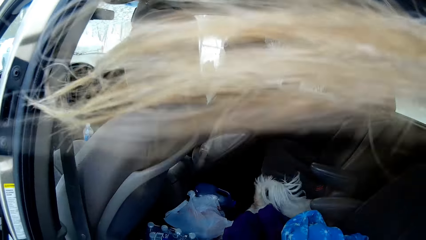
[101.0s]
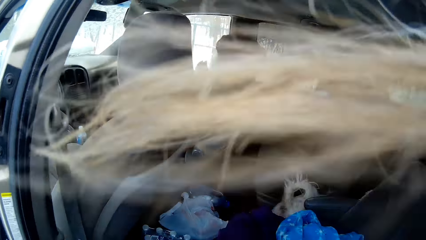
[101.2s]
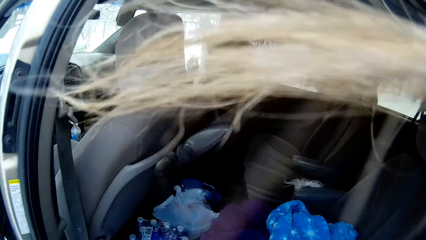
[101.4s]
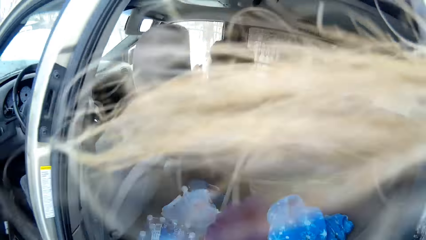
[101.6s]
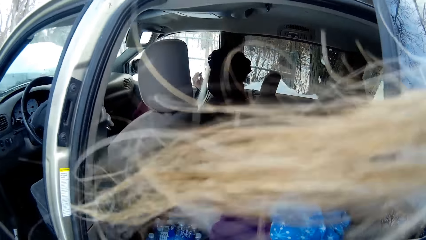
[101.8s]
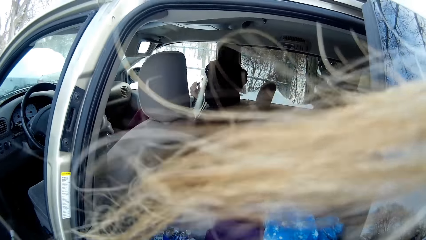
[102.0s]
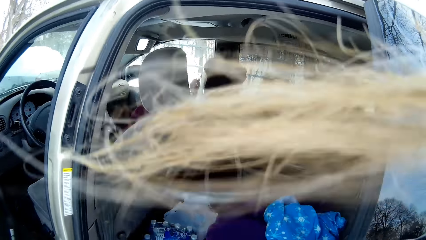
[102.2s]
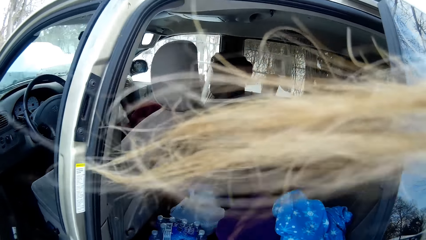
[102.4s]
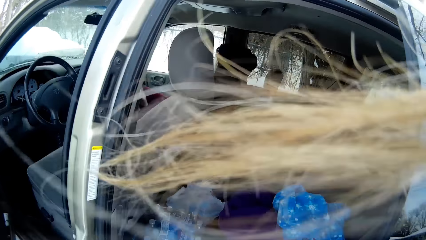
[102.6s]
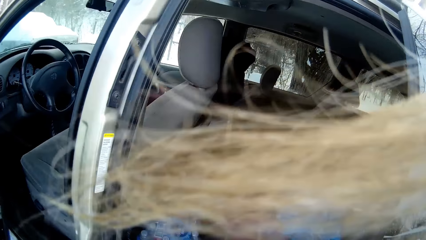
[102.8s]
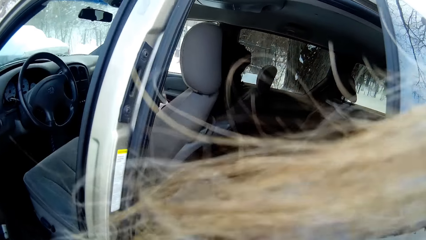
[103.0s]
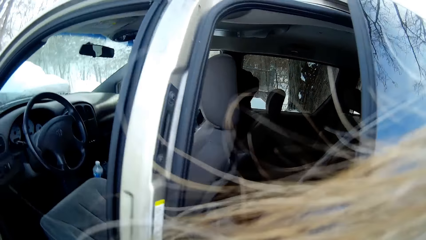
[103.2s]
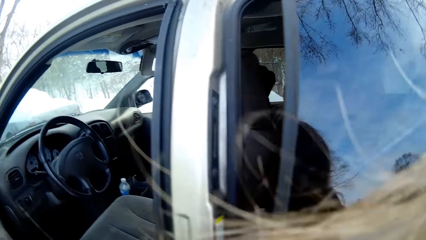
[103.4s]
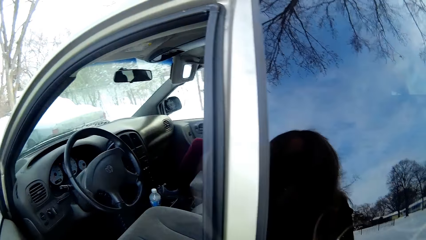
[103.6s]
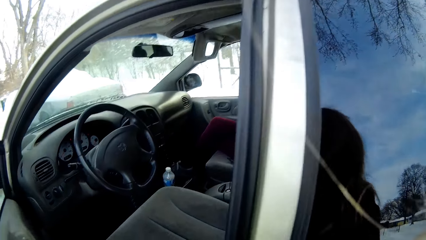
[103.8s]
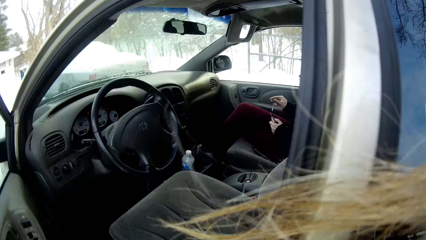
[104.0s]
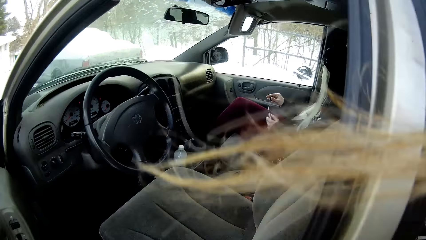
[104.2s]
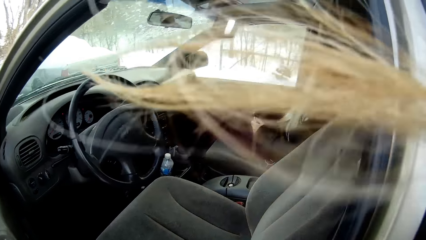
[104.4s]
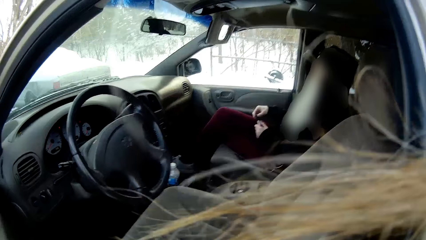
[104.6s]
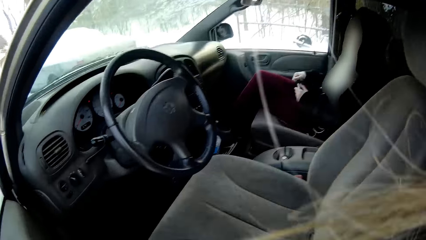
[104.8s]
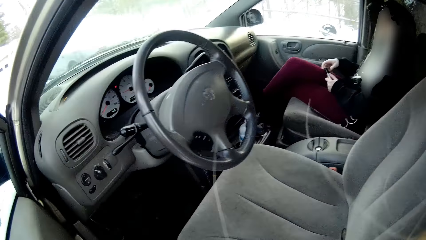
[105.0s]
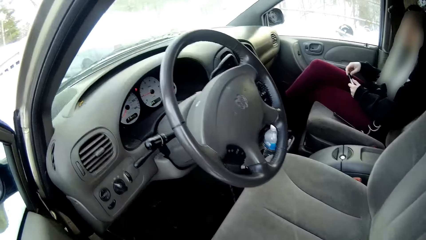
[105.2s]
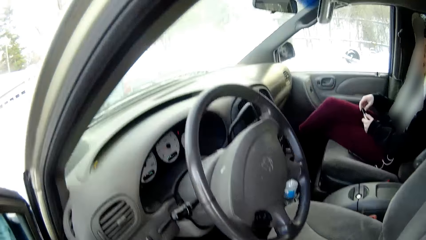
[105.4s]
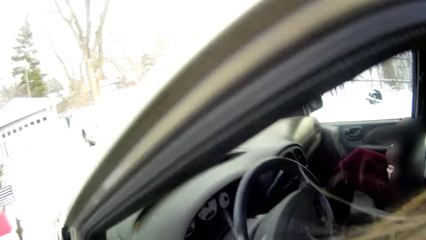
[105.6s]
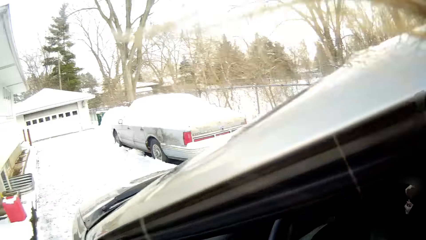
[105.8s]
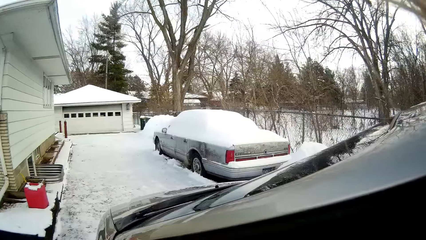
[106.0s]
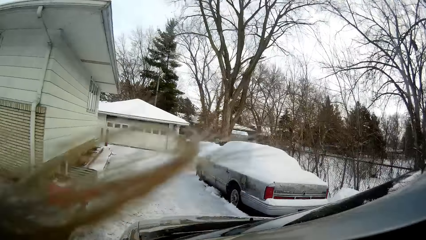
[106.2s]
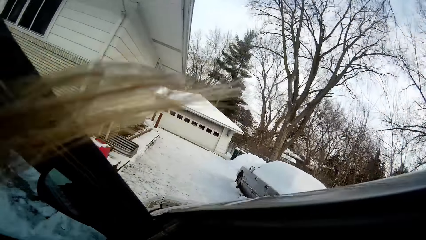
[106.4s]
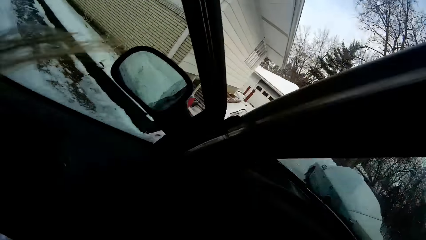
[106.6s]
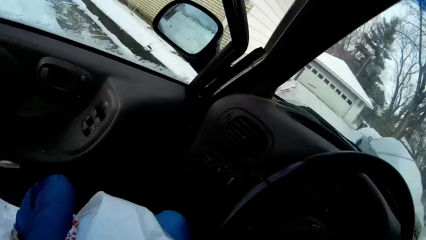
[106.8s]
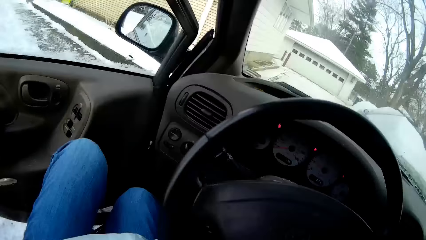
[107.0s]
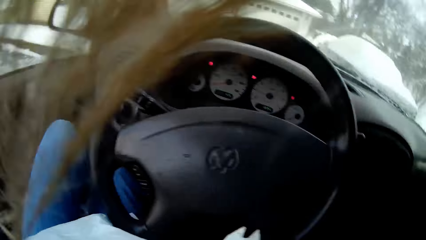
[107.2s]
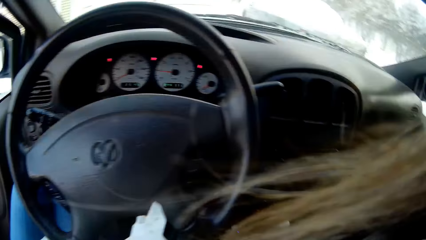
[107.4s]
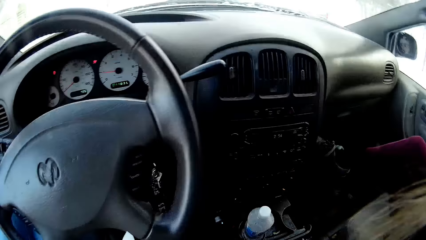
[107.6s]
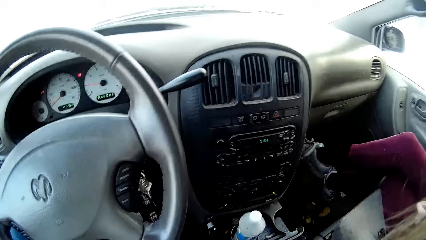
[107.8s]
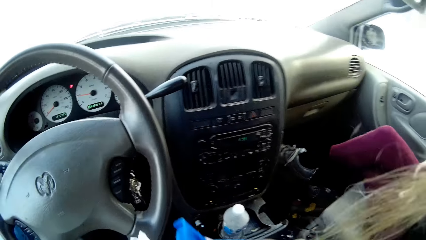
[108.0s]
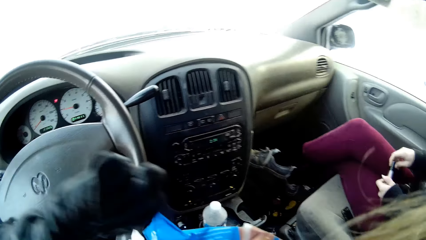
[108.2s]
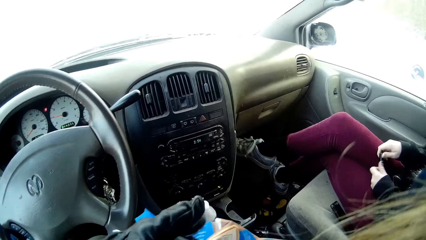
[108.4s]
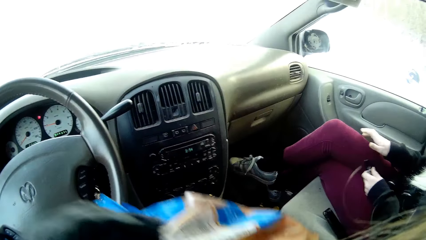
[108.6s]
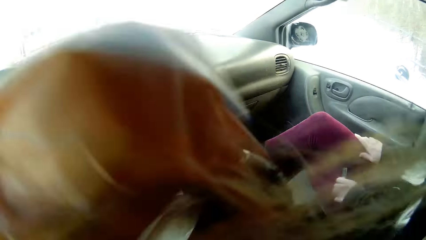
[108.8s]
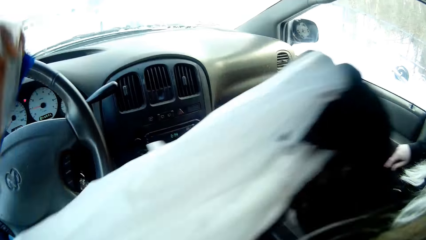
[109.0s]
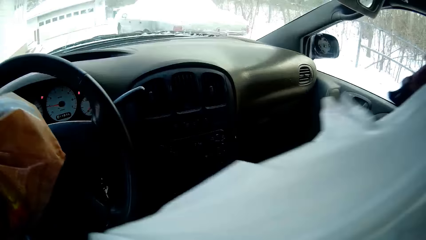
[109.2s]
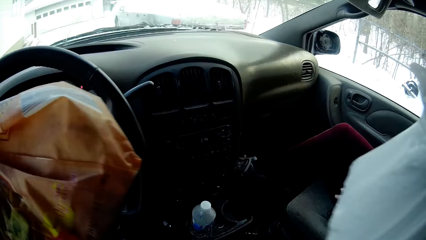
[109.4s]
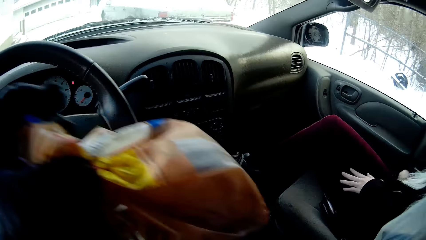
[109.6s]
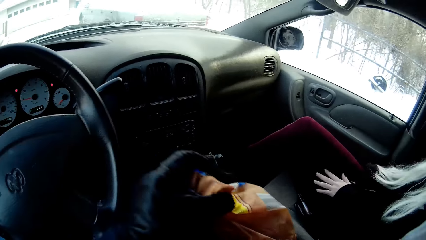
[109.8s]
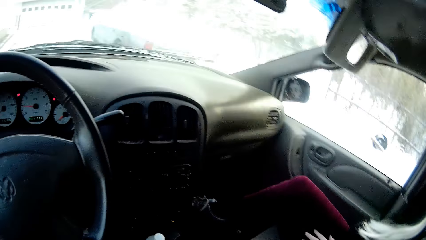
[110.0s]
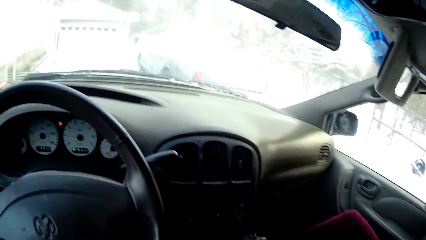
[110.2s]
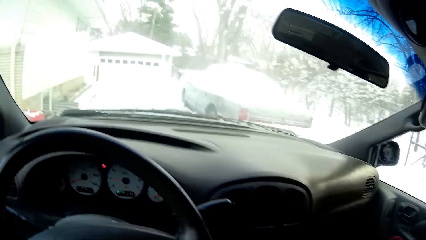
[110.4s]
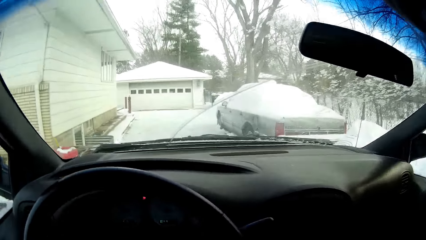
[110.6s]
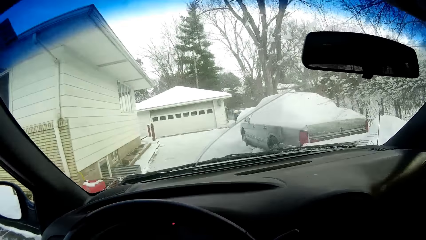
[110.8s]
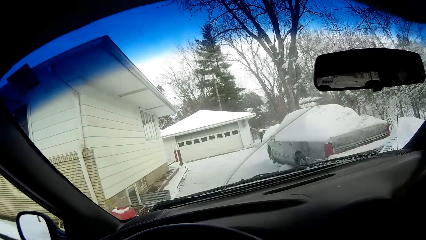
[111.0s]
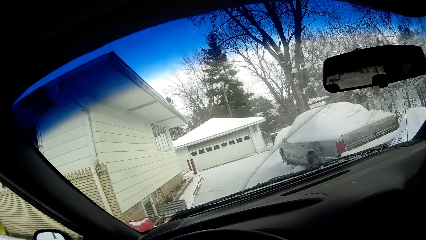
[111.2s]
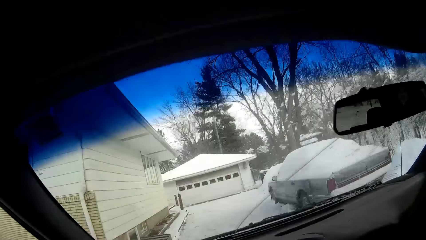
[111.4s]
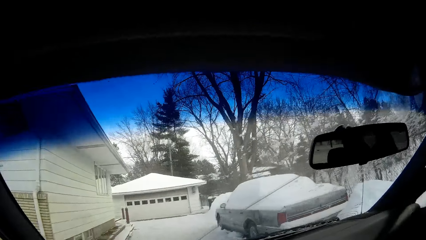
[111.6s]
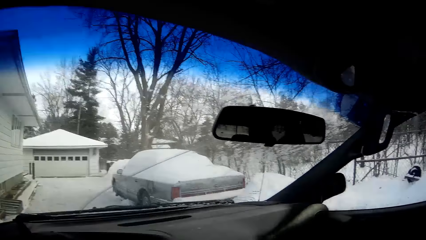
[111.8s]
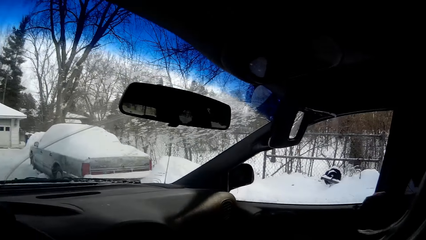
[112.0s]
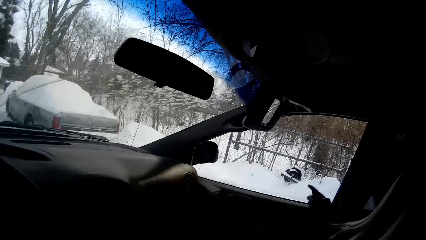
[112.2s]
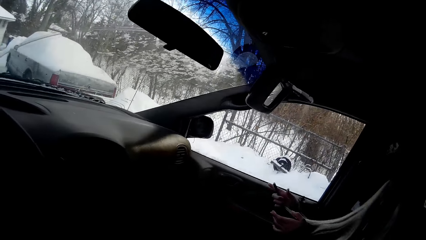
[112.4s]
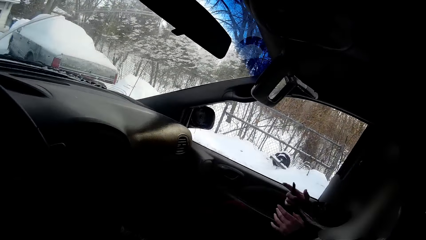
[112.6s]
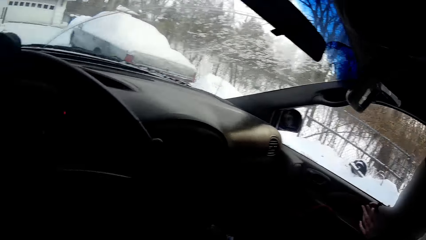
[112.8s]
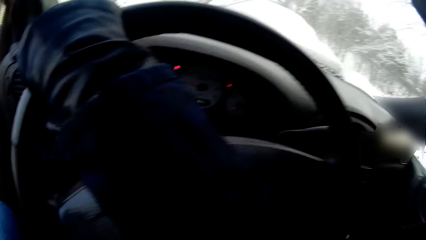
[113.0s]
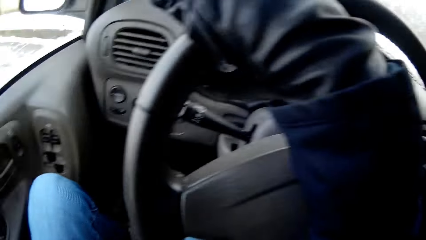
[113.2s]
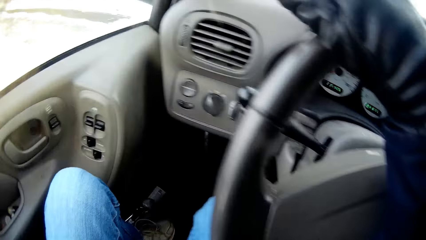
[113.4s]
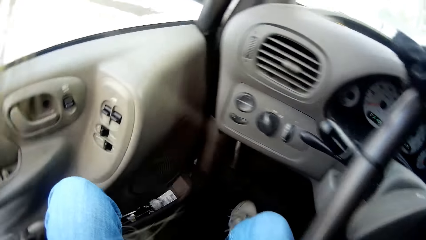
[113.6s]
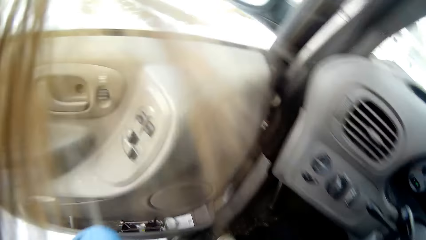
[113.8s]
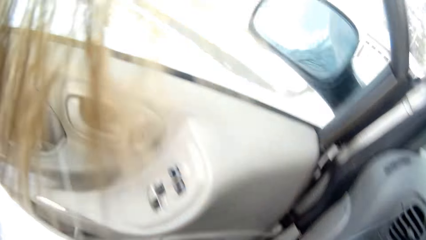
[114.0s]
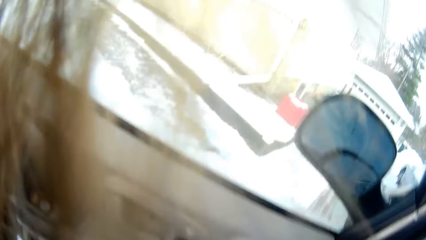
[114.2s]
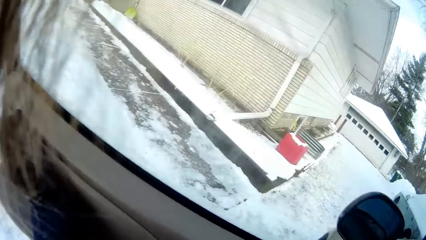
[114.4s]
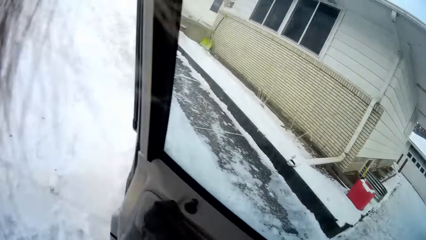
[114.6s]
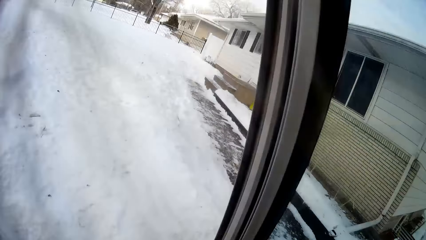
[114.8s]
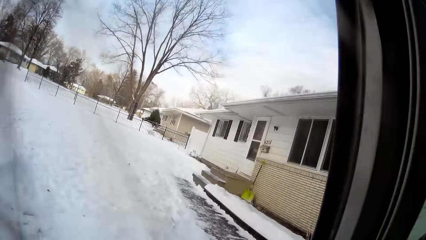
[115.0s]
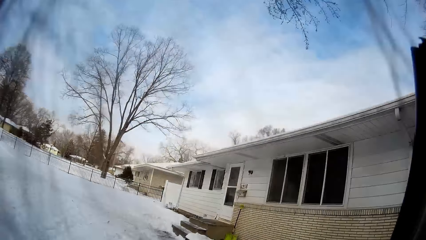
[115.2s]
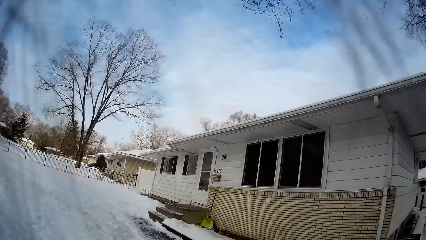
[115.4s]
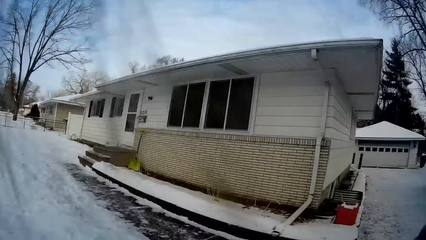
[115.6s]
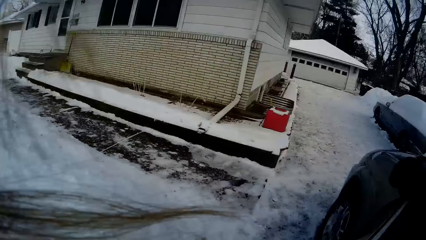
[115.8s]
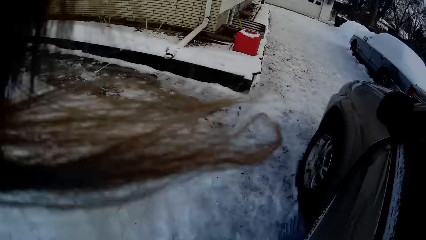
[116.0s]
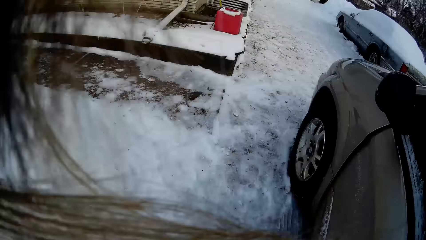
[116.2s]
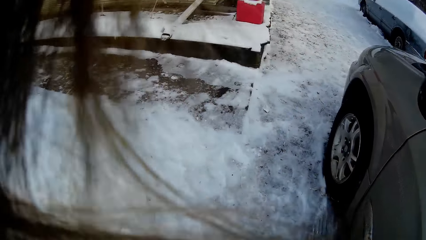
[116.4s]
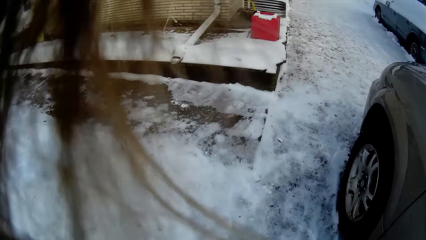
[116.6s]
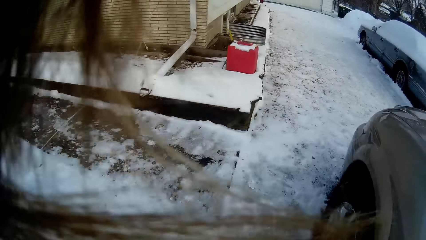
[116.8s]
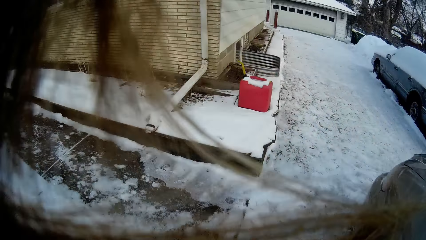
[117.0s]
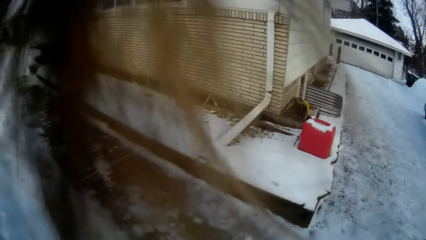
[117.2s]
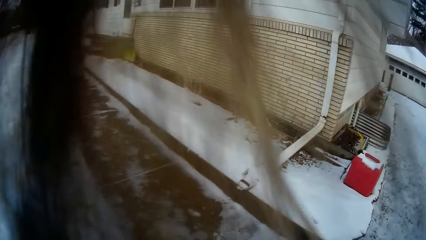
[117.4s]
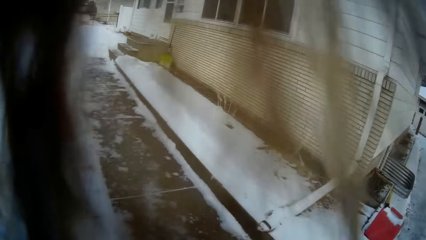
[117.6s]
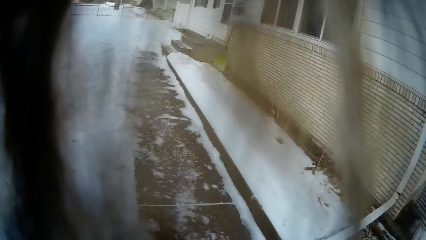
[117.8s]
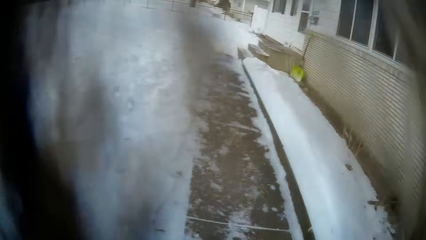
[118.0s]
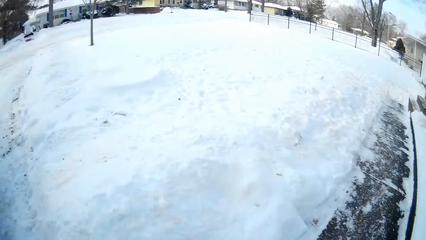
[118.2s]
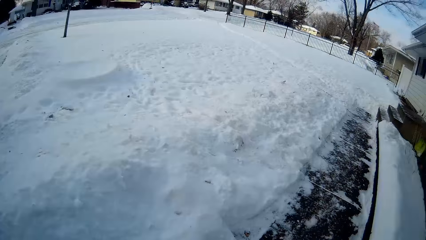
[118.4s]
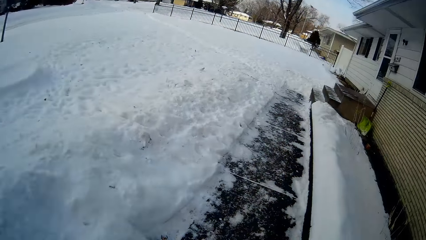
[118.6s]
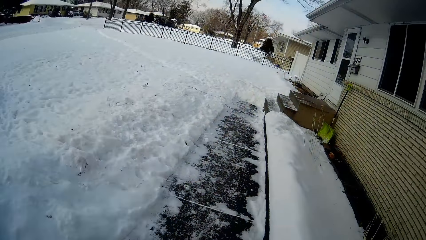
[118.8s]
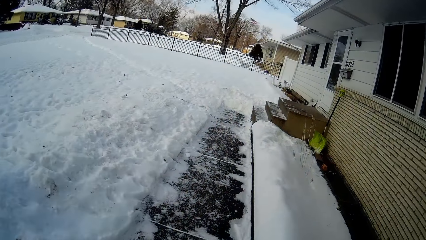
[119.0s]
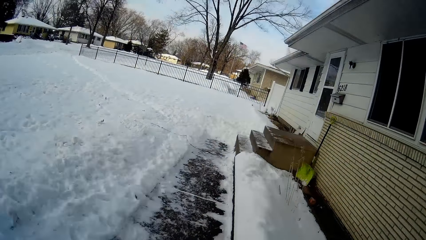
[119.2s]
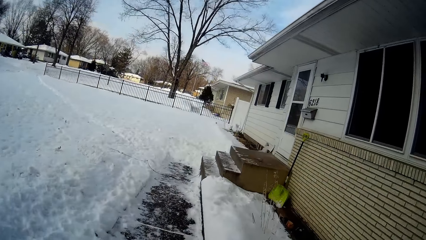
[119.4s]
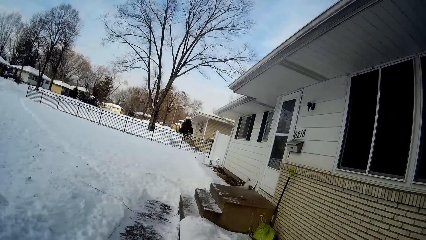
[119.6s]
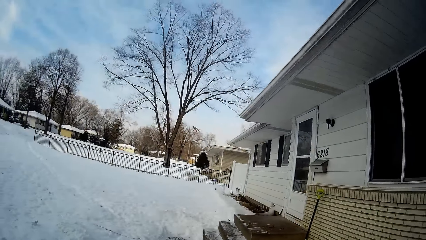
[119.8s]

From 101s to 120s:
The camera wearer closes the car door. They get in the car. They put the bags in both hands in the car. They get out of the car. They walk across the yard.
